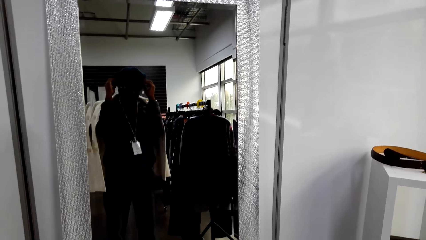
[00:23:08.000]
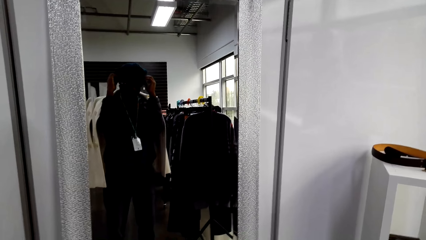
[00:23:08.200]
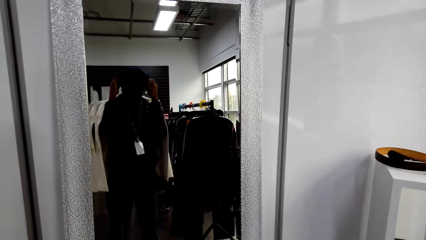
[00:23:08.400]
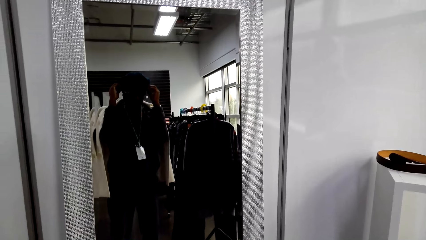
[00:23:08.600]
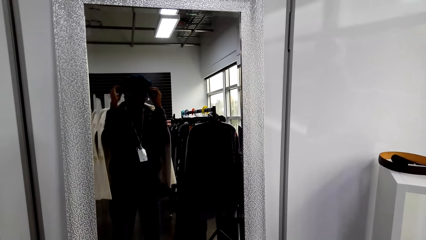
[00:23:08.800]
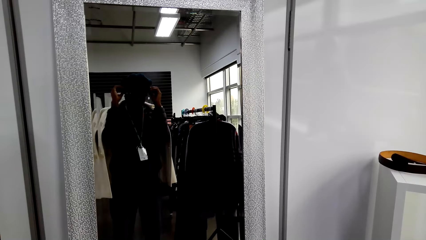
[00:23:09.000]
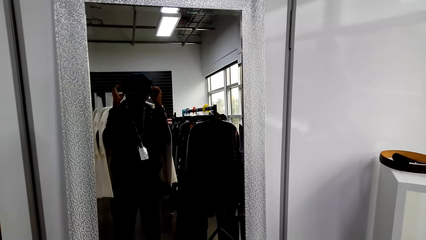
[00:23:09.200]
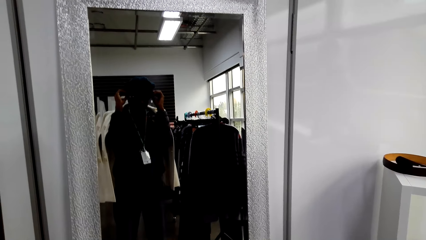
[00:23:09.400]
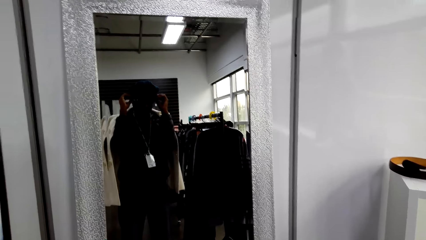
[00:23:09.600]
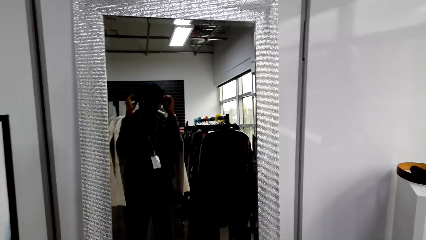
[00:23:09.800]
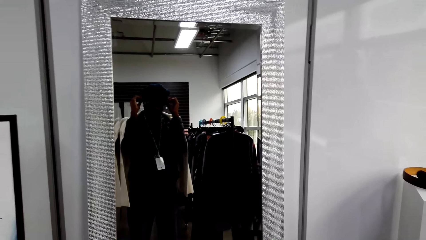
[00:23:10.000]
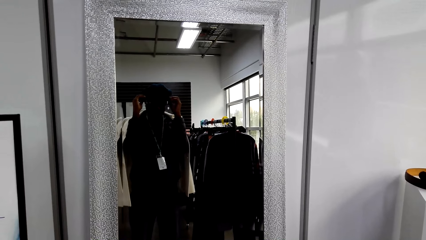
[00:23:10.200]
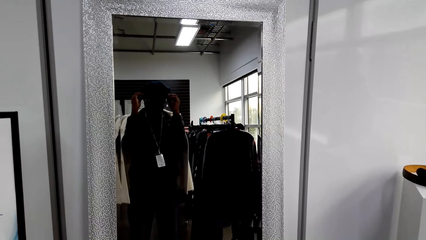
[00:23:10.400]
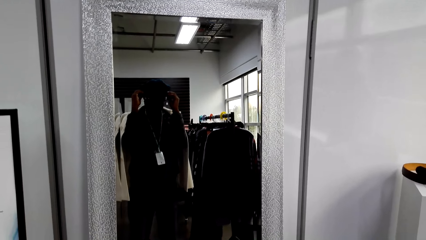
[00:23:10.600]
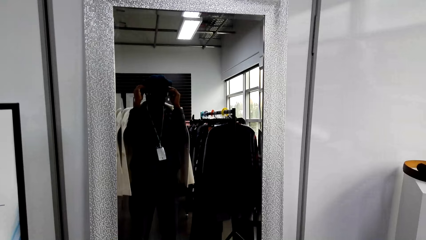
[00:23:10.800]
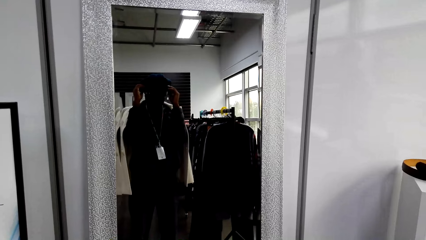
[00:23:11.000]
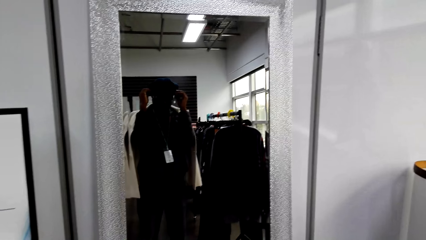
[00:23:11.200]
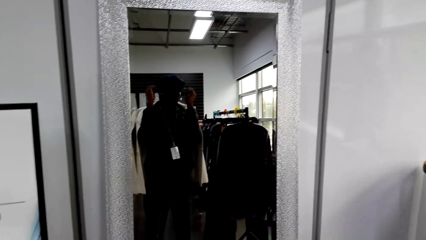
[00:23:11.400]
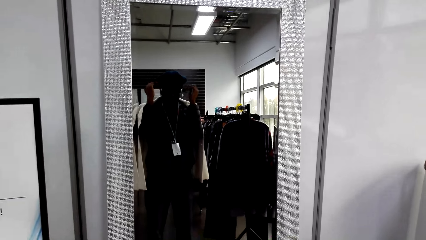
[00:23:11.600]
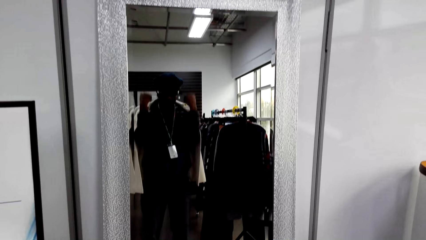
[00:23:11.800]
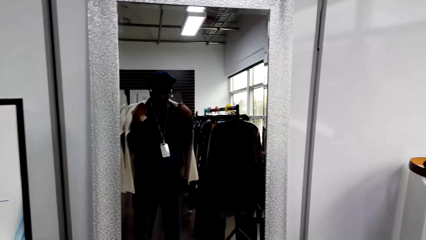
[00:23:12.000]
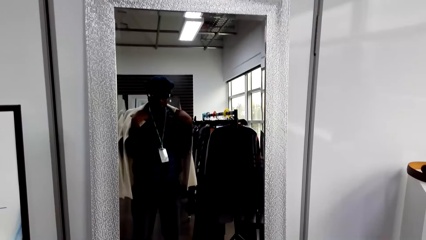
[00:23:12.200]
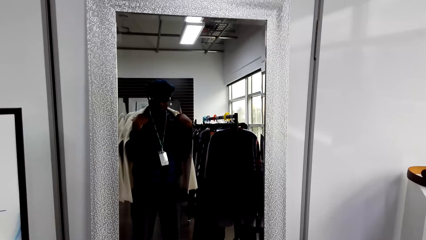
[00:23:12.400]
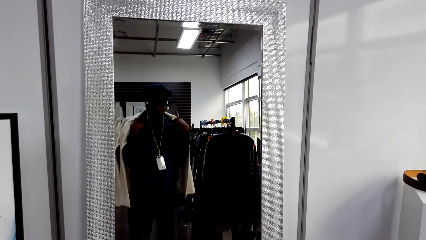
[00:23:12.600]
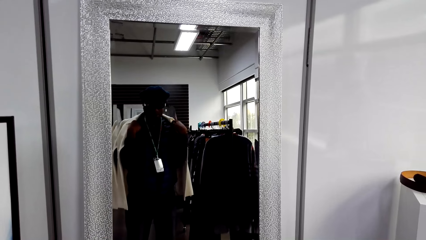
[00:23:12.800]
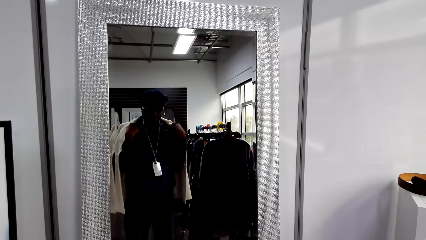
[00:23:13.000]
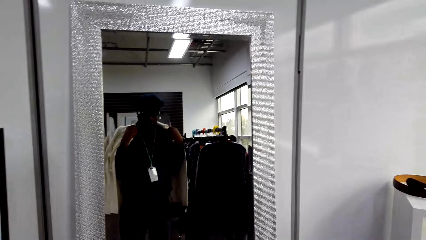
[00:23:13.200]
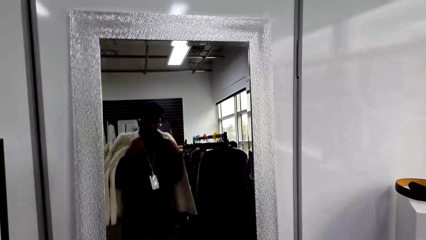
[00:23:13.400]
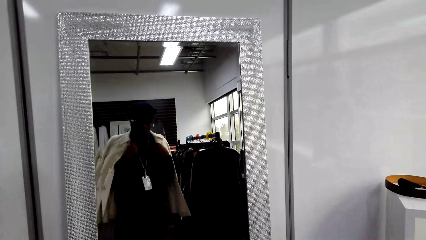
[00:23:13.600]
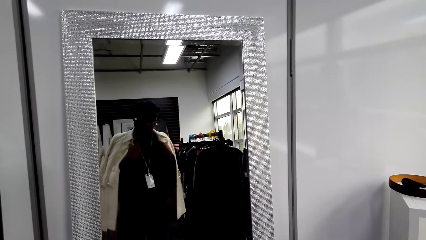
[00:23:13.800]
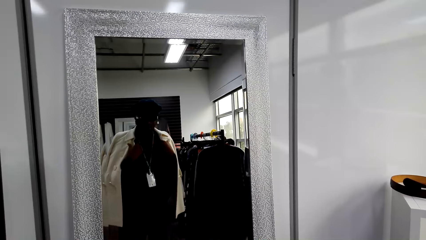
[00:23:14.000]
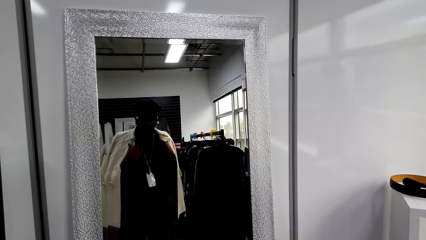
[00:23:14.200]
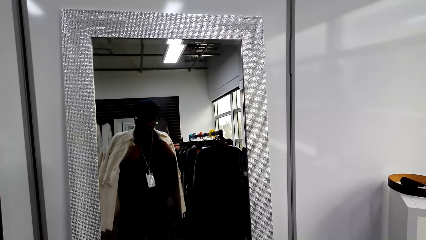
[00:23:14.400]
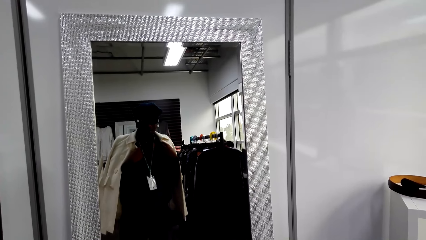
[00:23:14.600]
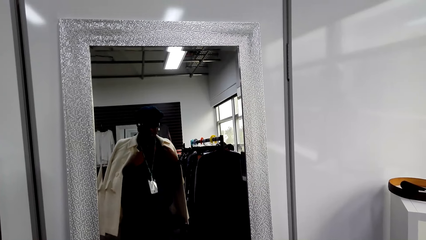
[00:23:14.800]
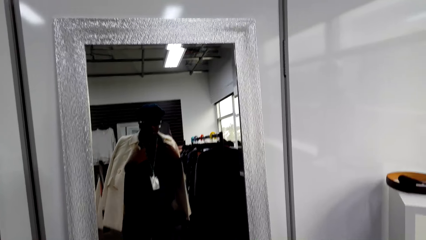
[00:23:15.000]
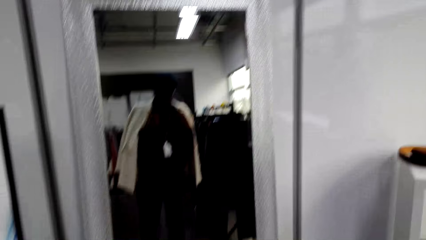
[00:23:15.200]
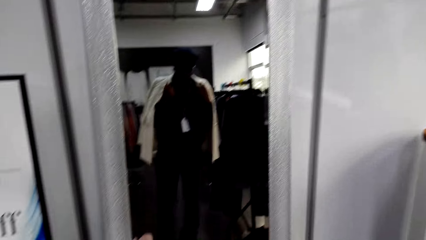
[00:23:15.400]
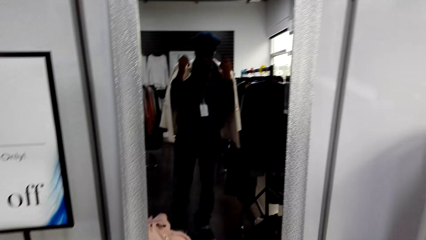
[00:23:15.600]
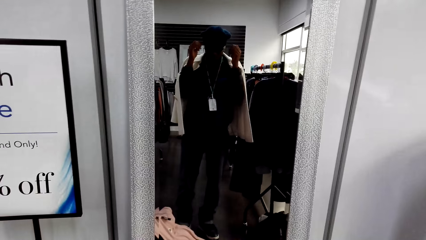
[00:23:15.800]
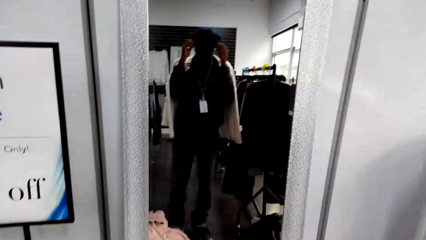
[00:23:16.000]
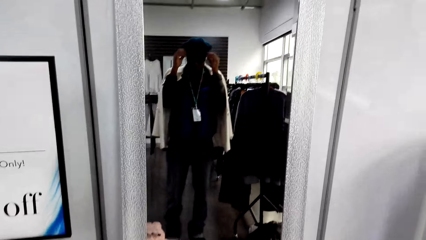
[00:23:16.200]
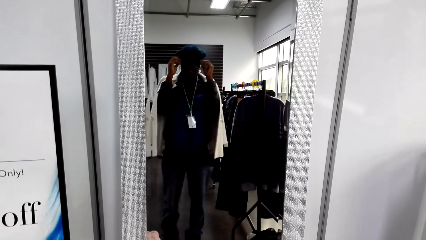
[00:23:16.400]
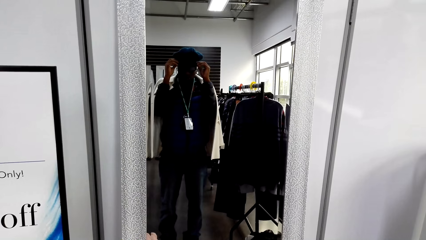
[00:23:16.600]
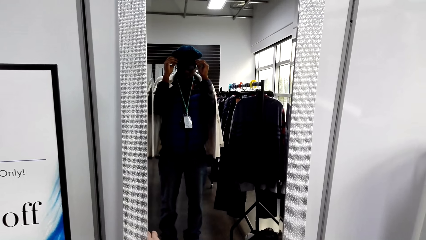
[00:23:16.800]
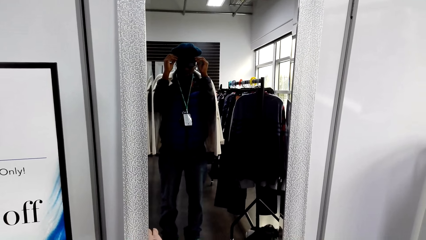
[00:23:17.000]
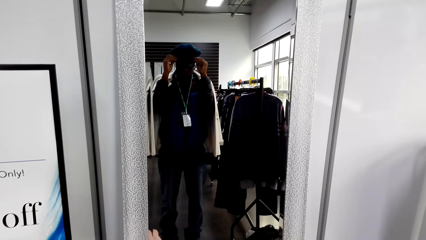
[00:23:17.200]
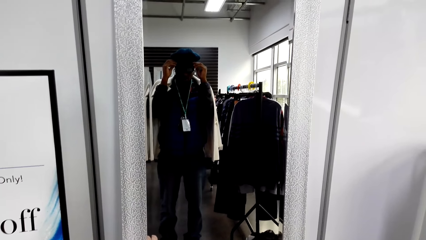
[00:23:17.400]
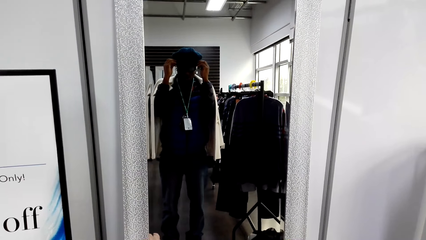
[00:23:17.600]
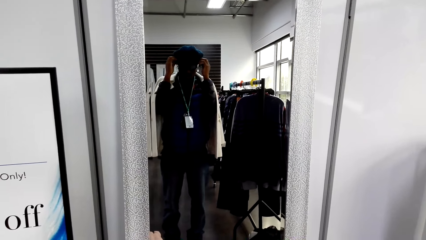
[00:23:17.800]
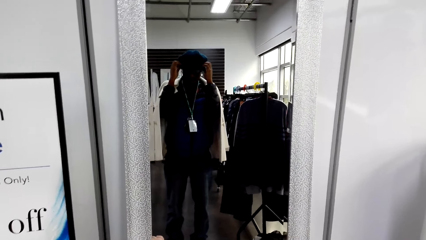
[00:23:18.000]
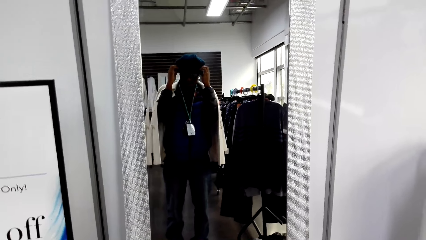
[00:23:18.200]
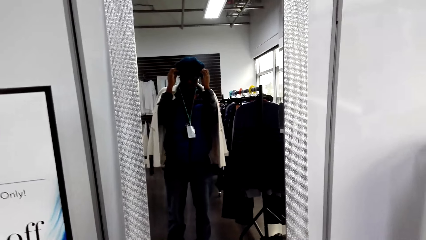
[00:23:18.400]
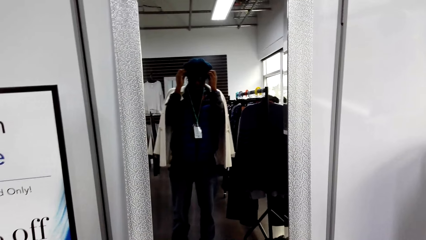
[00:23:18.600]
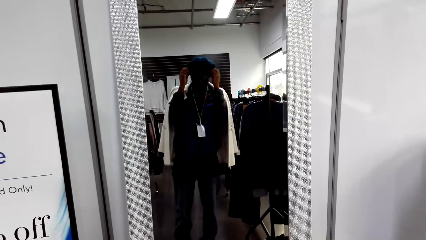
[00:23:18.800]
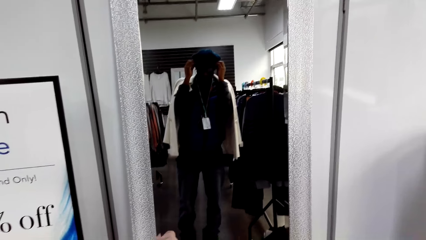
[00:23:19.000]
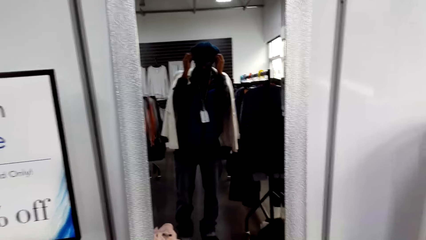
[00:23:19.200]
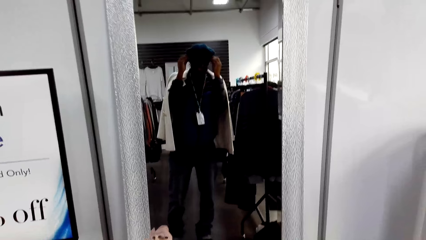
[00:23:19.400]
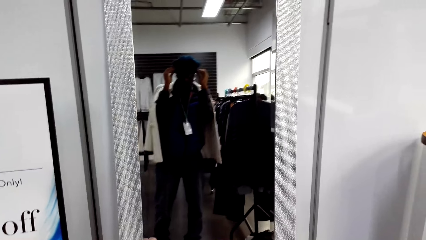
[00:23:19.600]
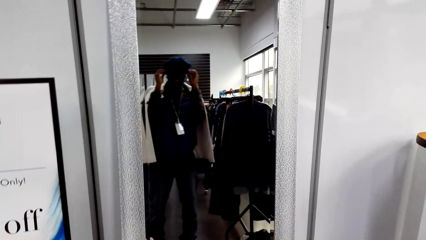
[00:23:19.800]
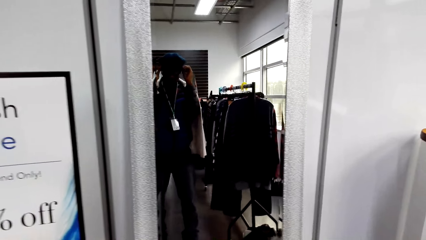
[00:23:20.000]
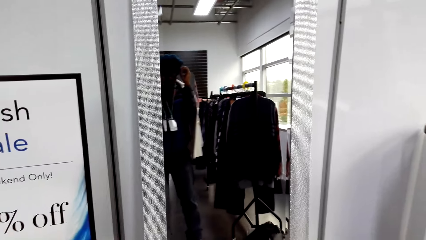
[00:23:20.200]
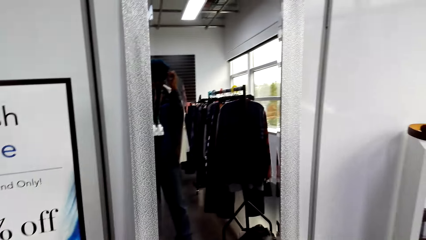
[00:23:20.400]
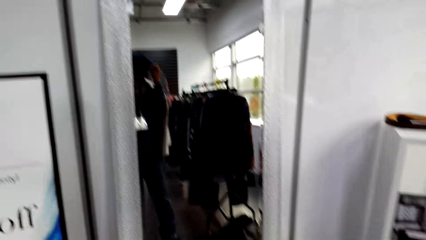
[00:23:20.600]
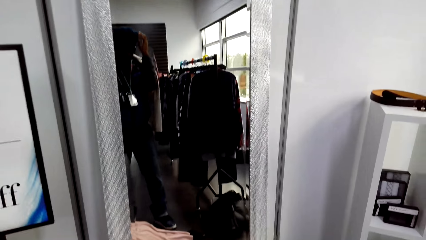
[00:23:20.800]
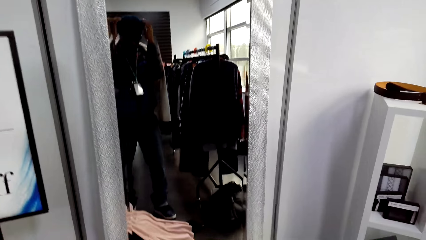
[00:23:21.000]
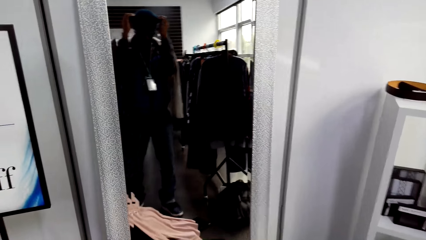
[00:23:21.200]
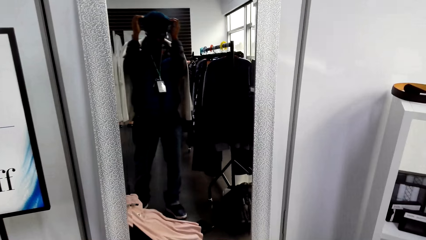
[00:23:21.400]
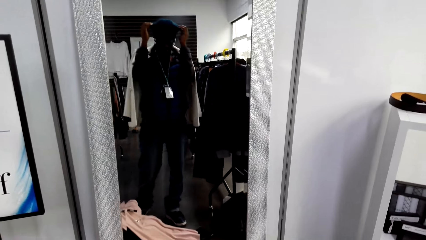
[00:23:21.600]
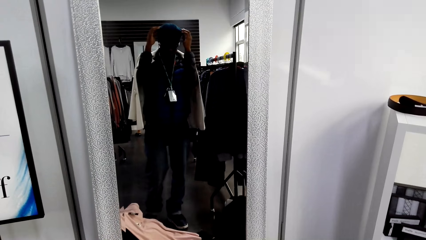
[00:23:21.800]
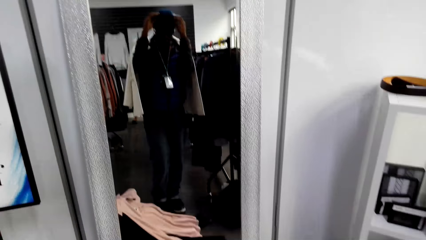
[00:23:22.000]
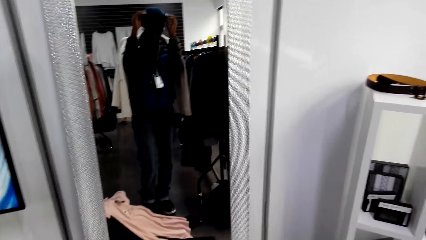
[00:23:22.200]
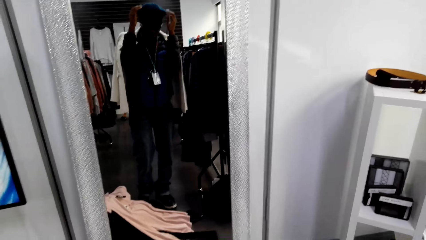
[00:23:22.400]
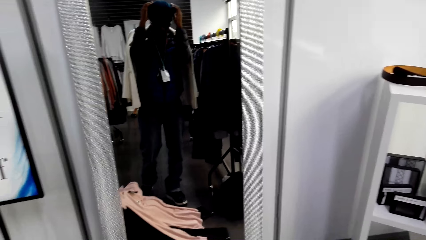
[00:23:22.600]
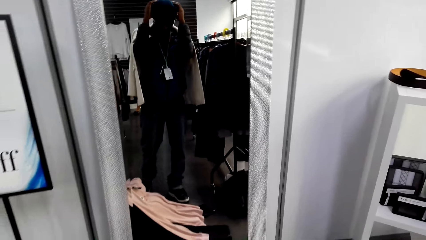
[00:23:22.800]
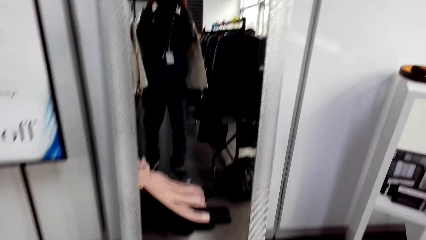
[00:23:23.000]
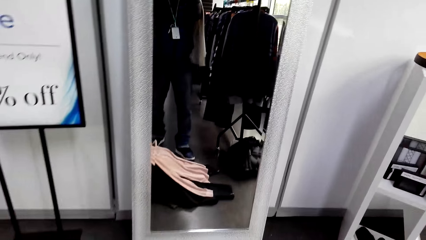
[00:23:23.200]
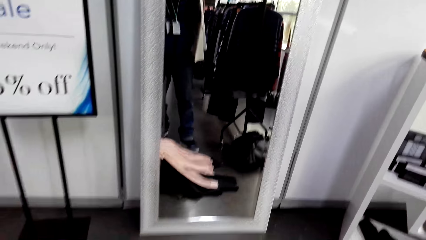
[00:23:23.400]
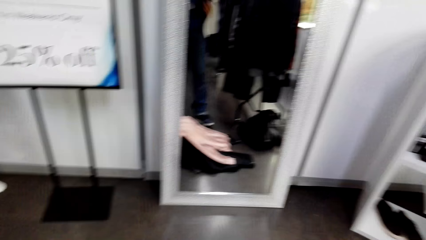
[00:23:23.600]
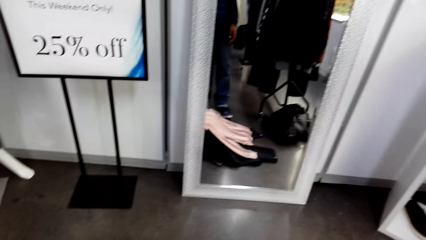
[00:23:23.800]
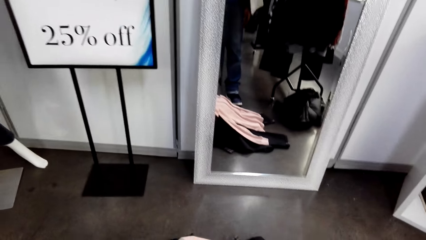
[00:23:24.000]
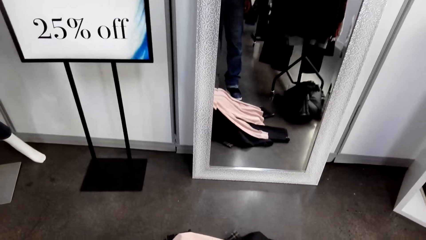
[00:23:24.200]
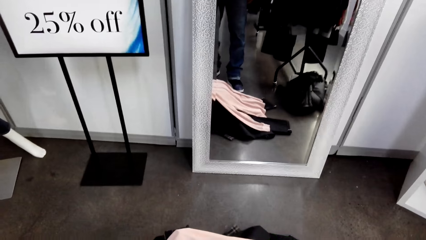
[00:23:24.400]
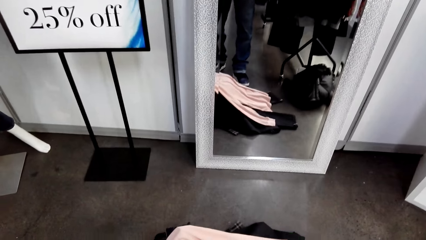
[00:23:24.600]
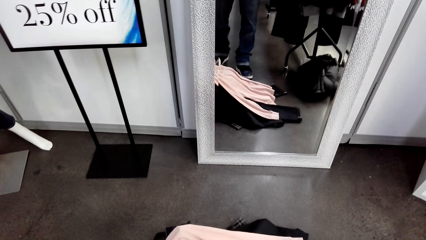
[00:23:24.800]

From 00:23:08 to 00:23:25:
The camera wearer adjusts the jacket on his shoulders. He adjusts the head cover.
